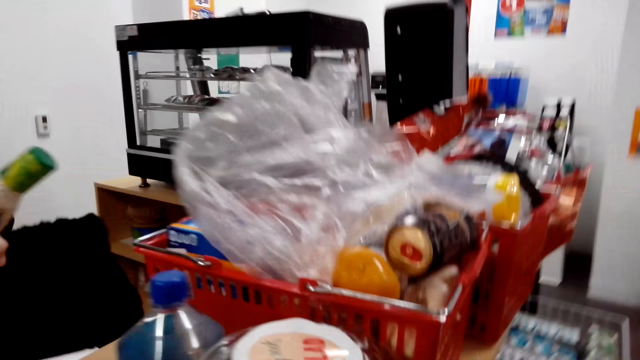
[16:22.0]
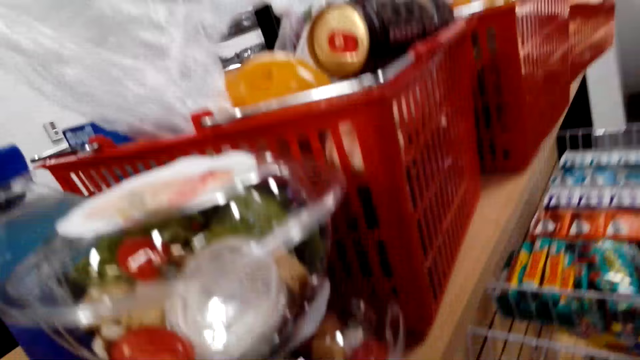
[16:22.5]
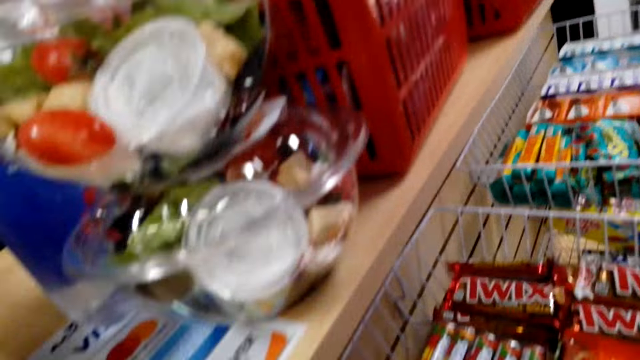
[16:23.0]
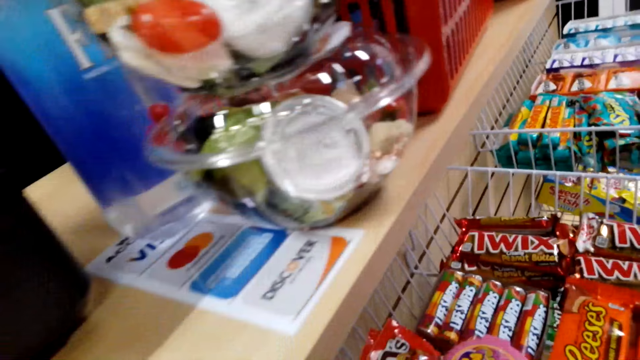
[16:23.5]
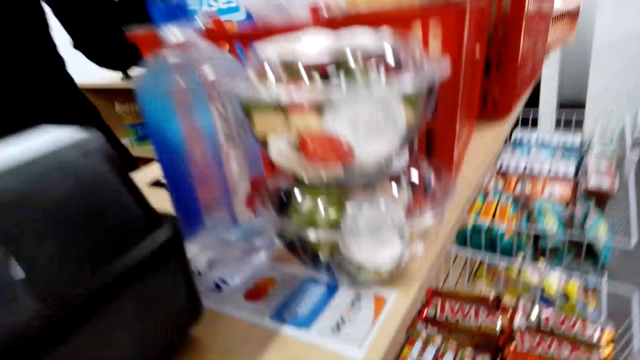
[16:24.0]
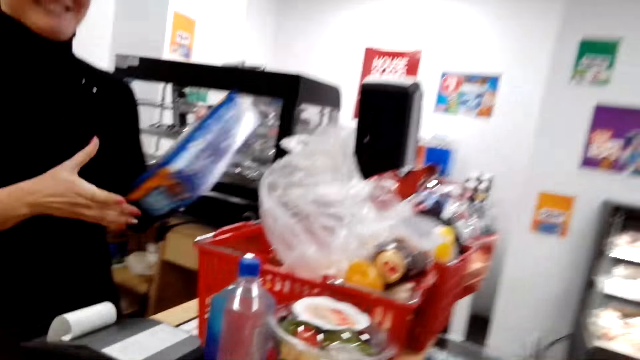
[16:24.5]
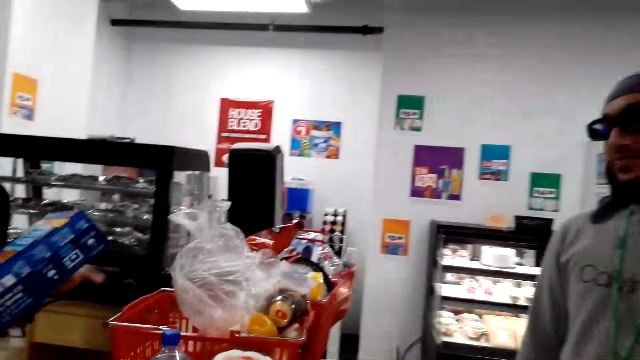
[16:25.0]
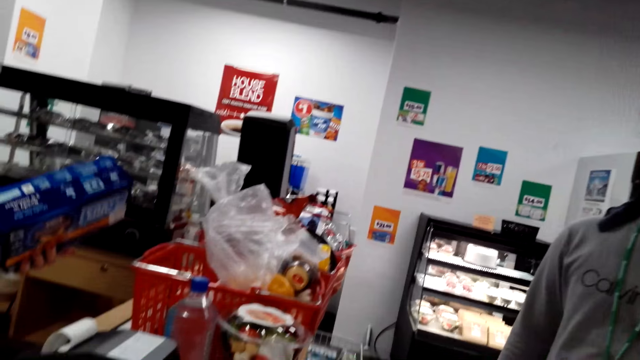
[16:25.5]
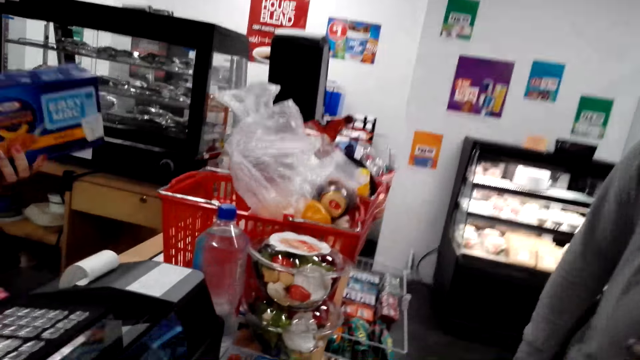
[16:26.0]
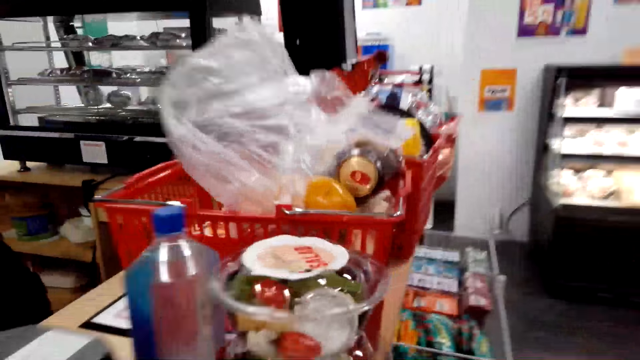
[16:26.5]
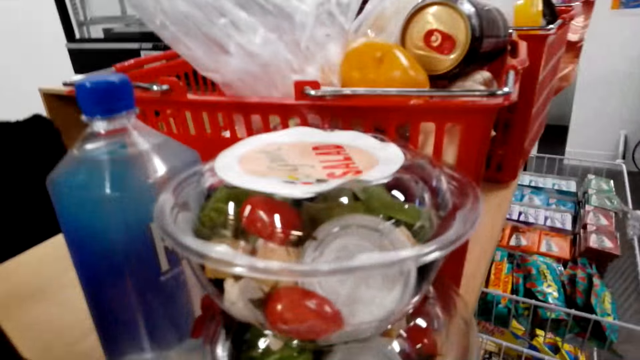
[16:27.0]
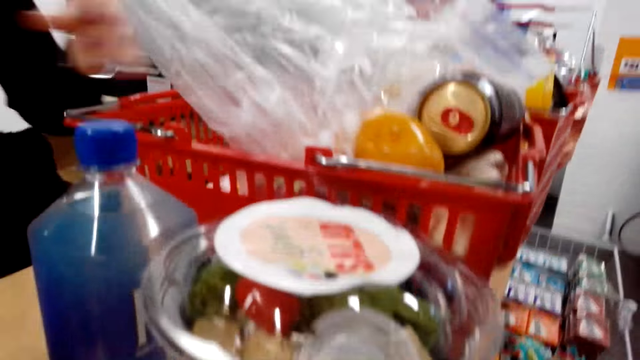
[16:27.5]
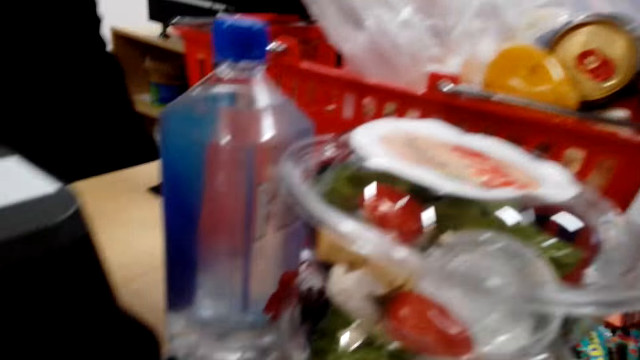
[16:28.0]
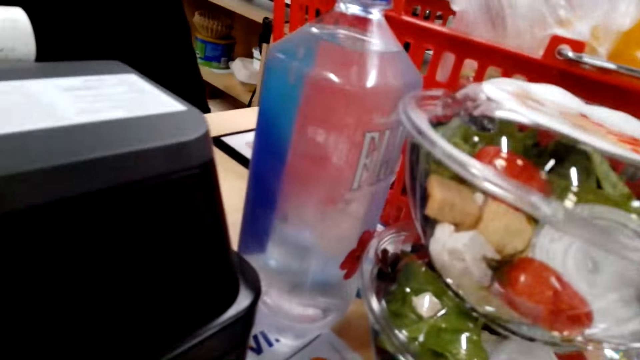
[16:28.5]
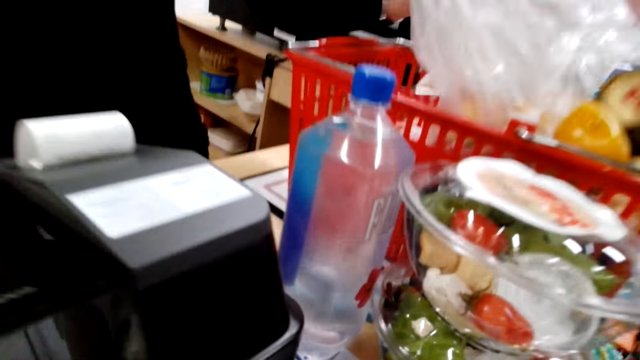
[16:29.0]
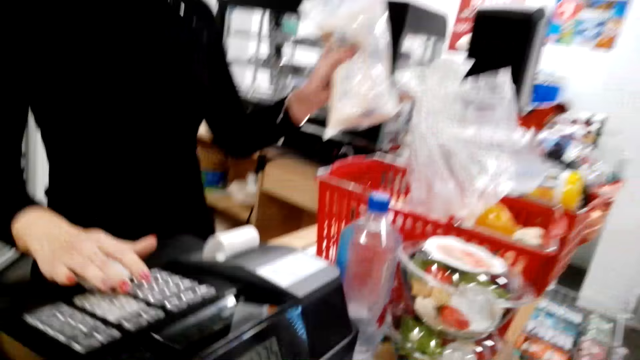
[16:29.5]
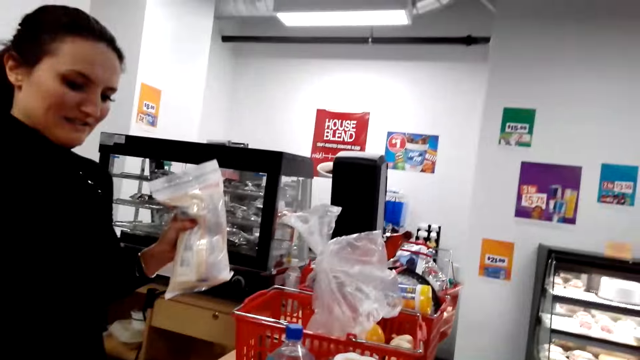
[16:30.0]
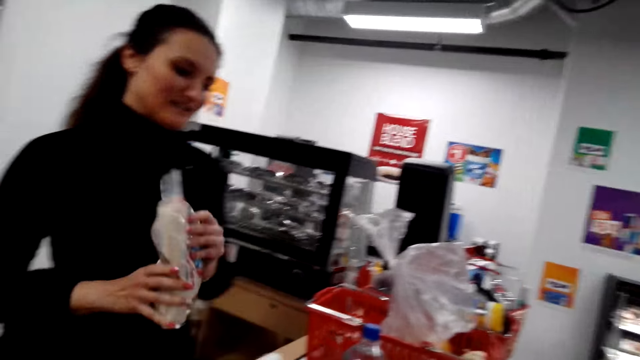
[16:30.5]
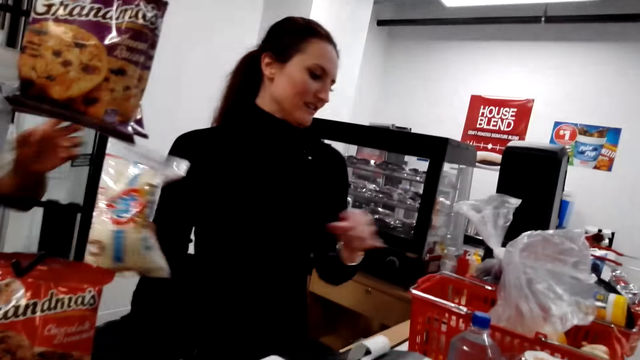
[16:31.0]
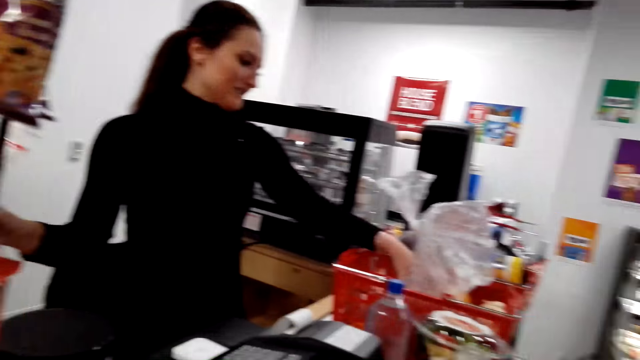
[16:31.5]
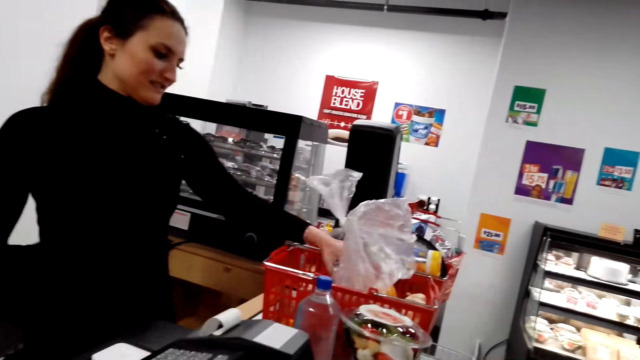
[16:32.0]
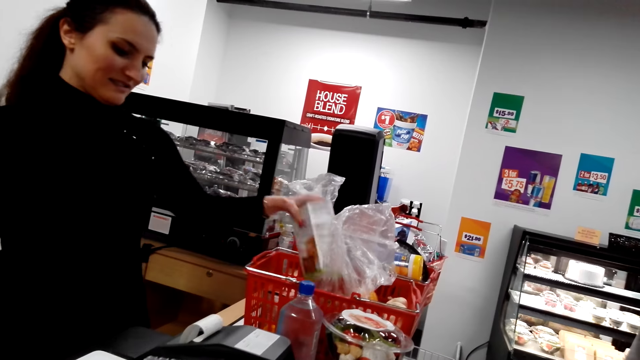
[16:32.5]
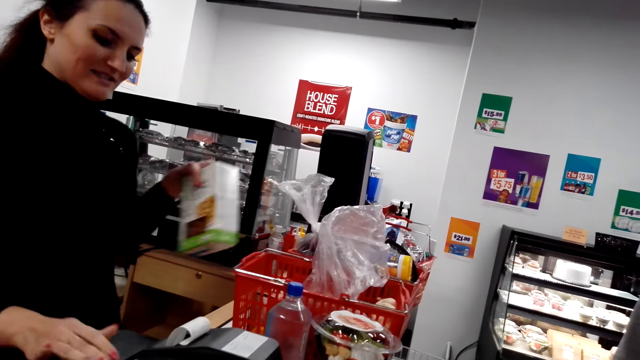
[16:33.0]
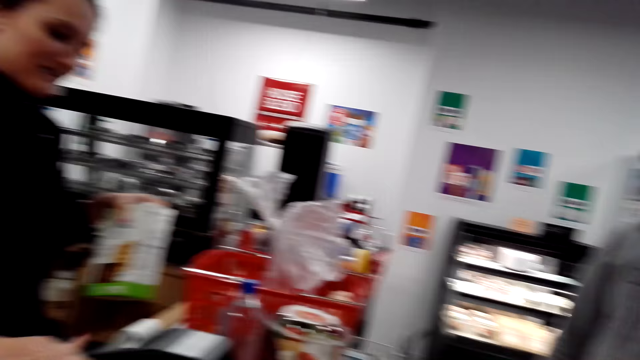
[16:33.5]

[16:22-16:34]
The camera wearer looks around. A person collects items from the basket.

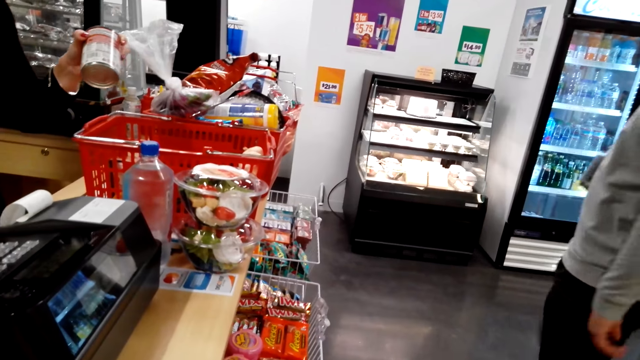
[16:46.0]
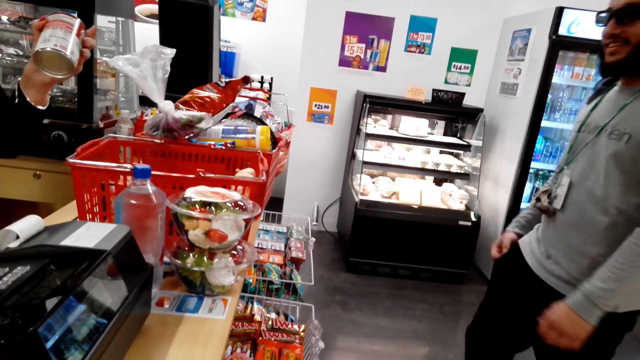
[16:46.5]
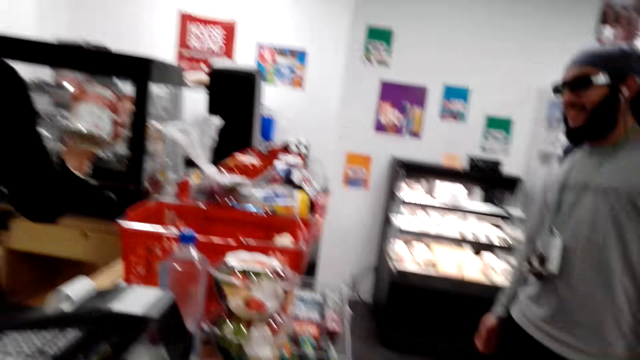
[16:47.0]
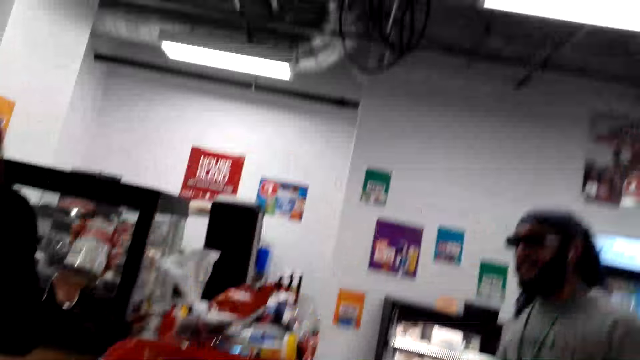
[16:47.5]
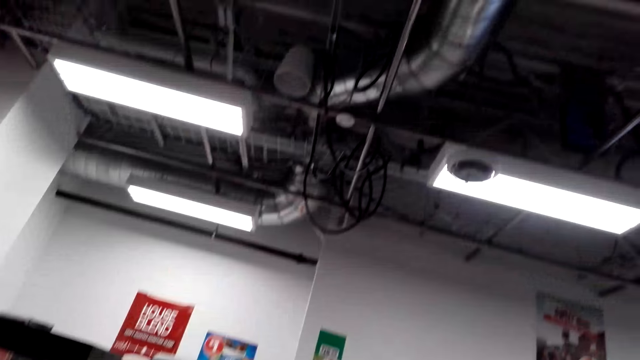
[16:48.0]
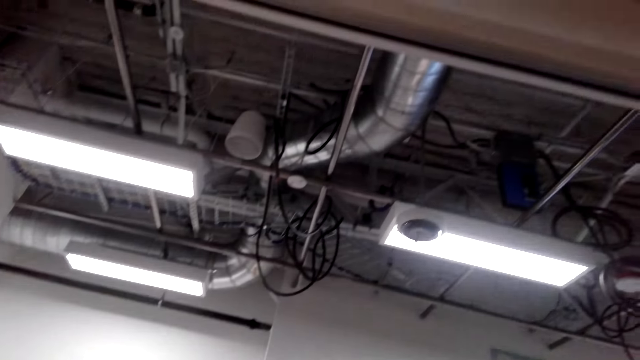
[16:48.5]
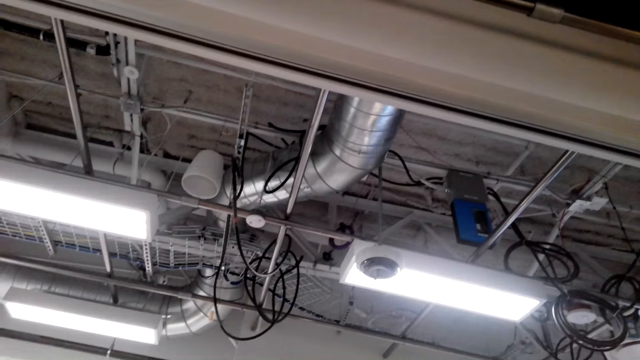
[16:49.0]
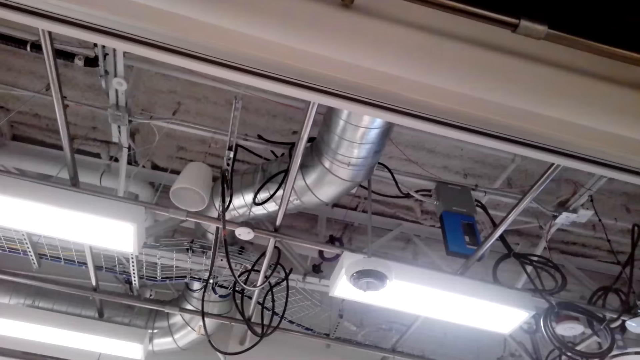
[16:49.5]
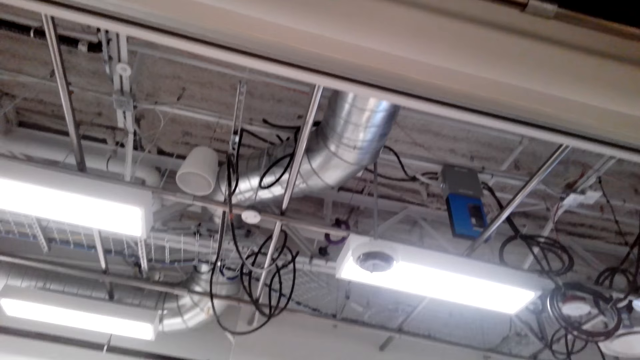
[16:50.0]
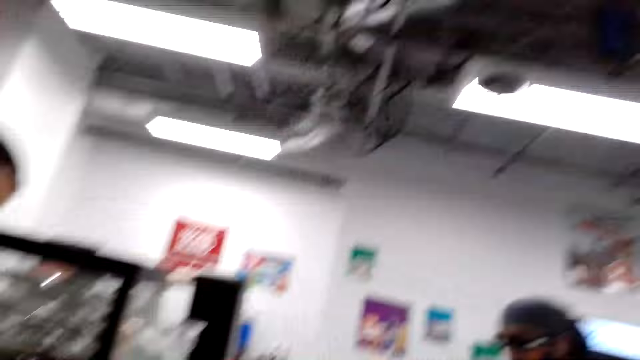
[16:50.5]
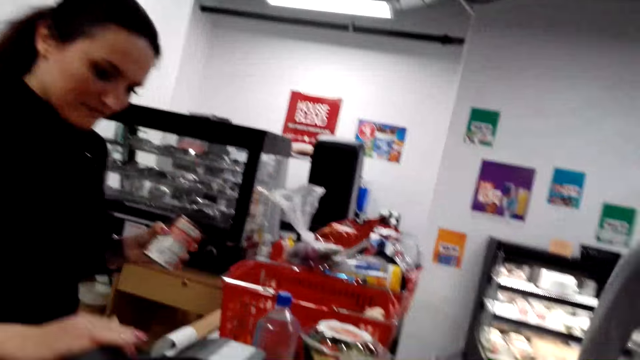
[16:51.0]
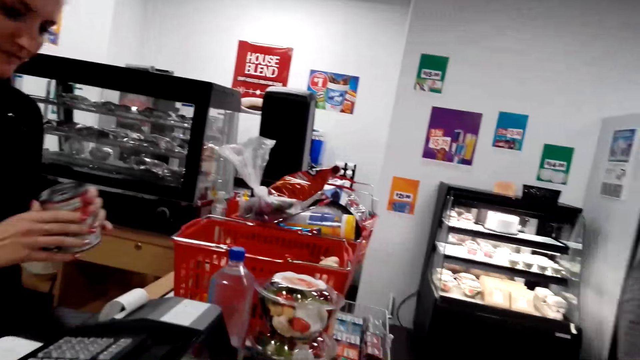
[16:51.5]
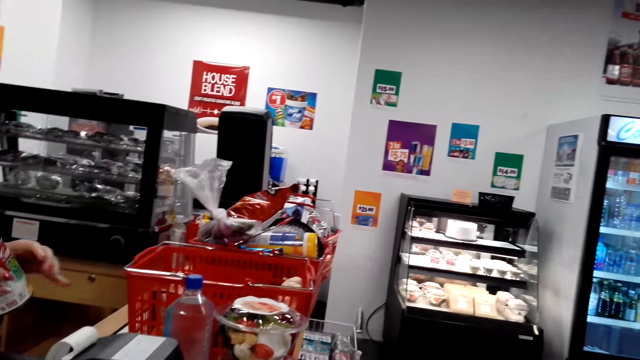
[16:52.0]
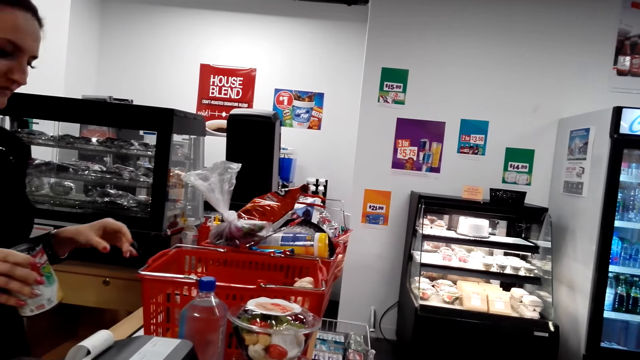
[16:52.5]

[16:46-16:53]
The camera wearer looks around.

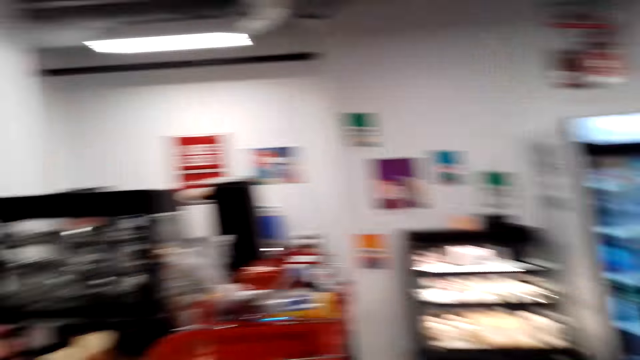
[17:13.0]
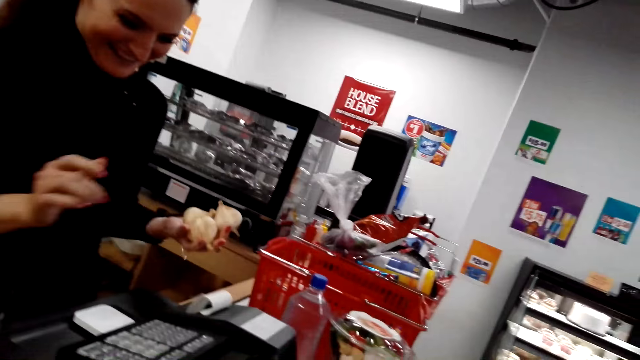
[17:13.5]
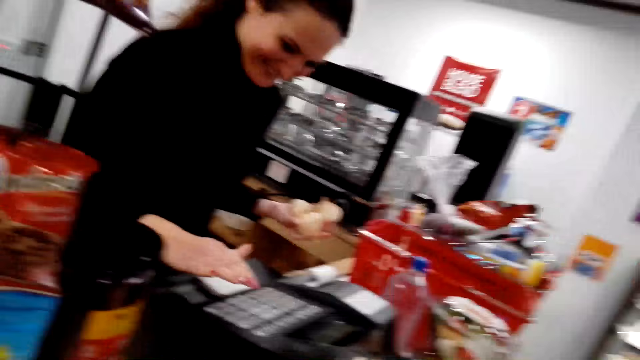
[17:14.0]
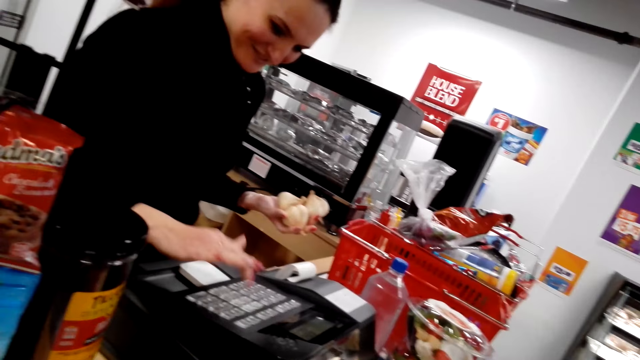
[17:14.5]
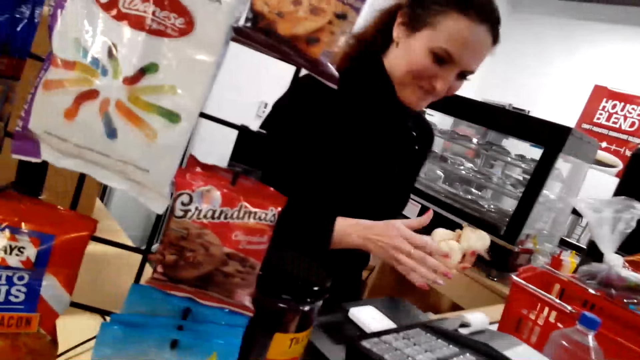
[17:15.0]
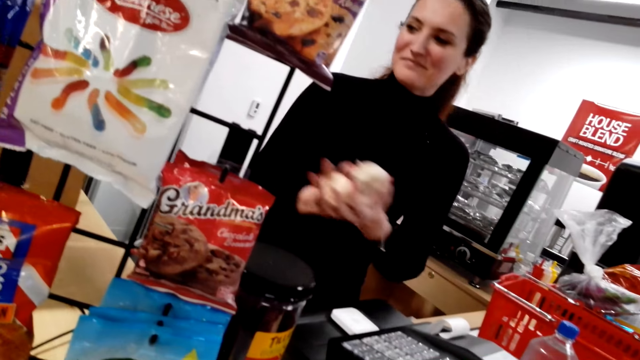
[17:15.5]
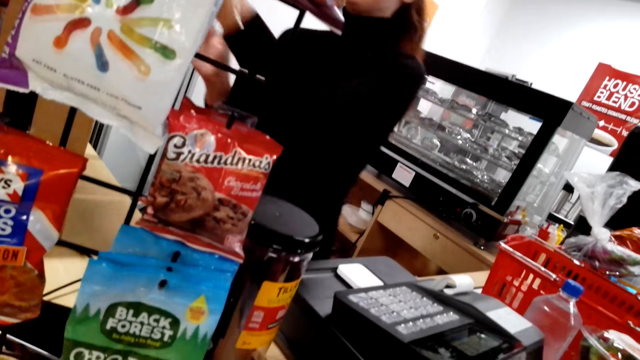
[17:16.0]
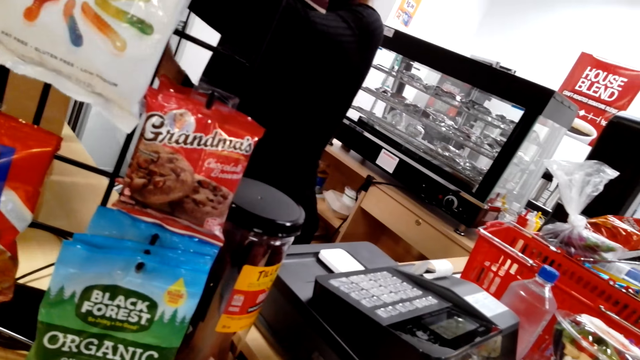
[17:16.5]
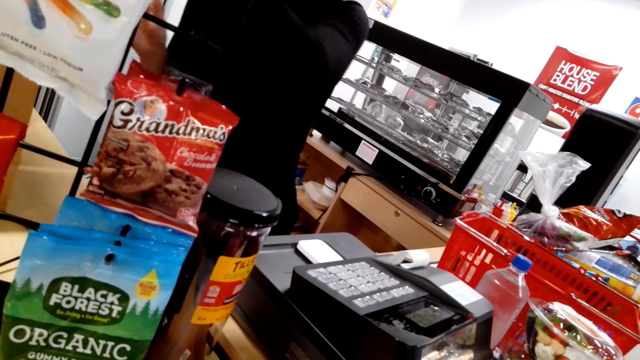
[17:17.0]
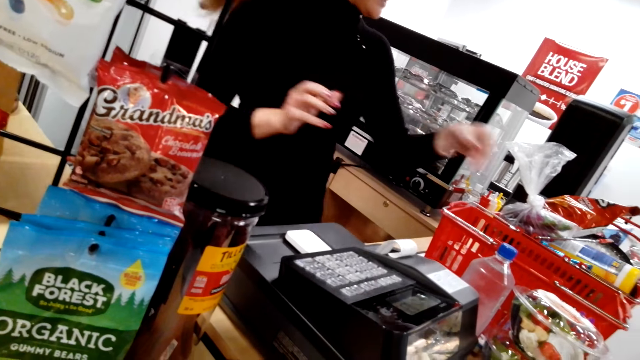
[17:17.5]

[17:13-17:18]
A person operates the machine.
